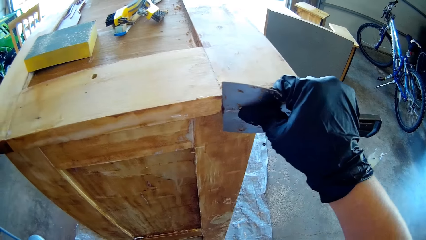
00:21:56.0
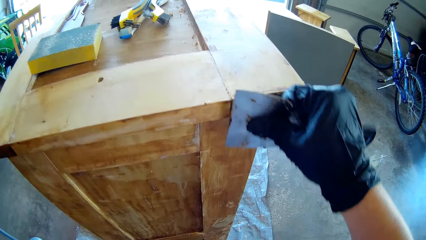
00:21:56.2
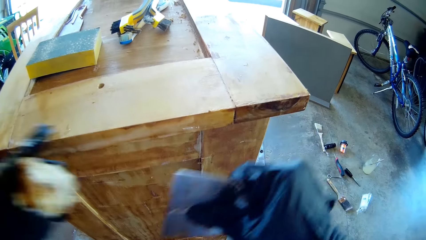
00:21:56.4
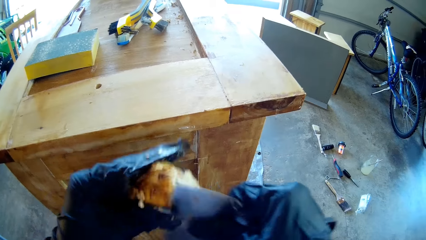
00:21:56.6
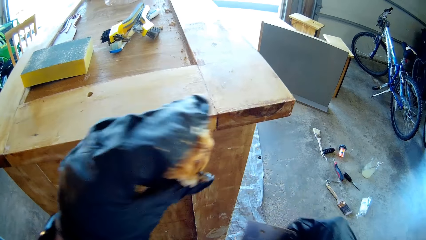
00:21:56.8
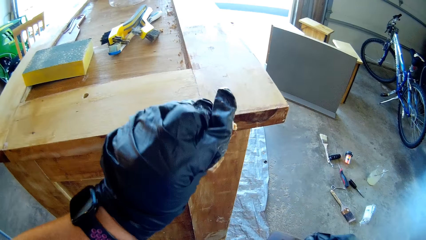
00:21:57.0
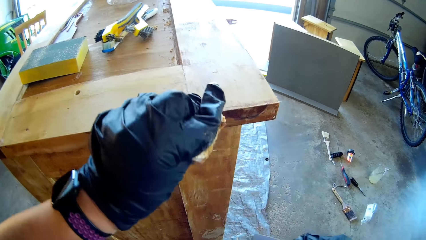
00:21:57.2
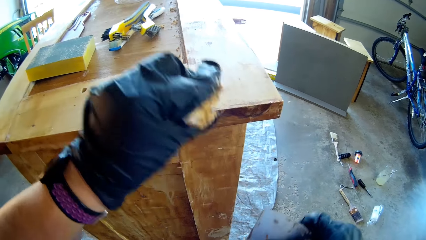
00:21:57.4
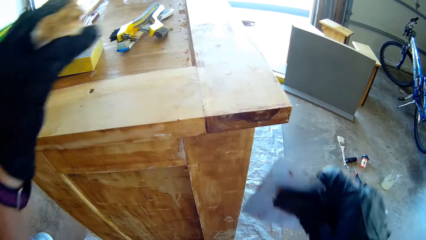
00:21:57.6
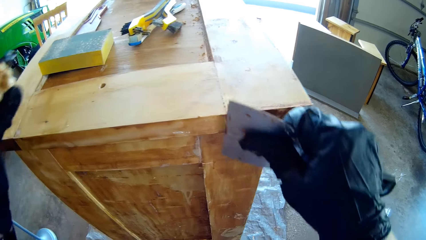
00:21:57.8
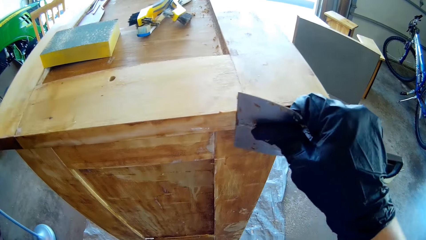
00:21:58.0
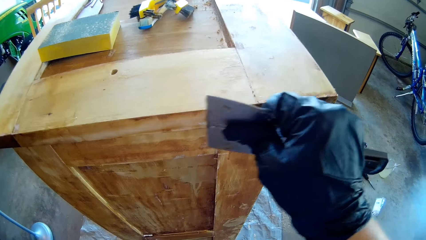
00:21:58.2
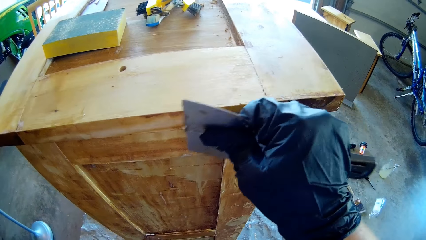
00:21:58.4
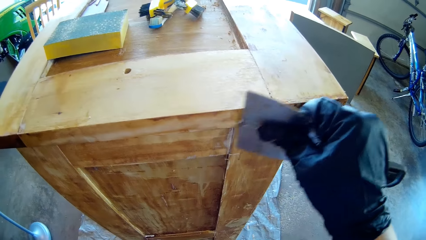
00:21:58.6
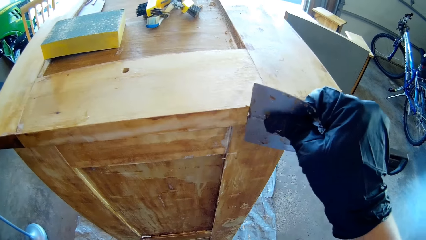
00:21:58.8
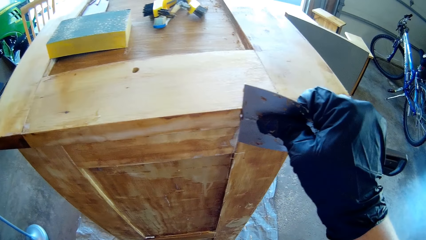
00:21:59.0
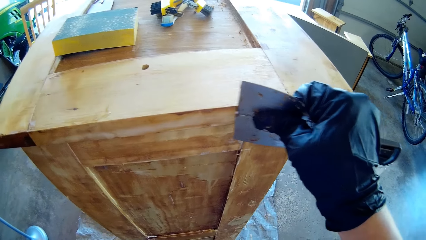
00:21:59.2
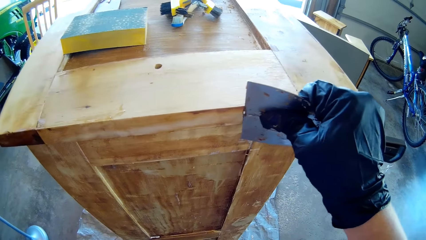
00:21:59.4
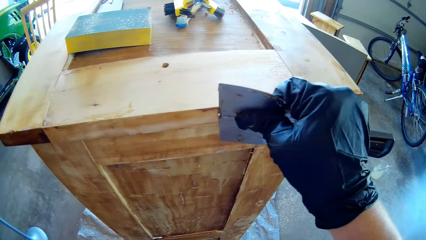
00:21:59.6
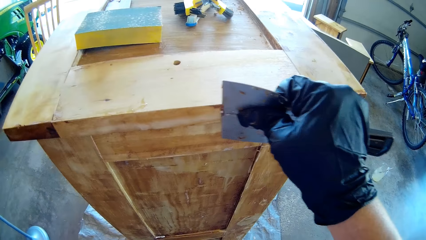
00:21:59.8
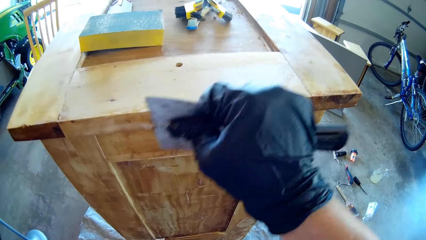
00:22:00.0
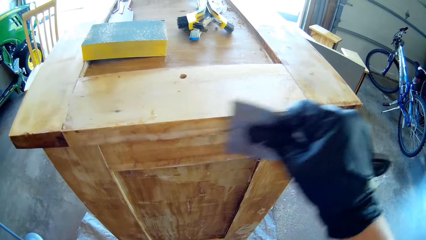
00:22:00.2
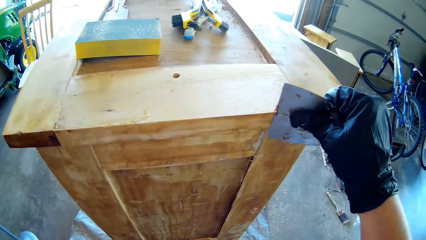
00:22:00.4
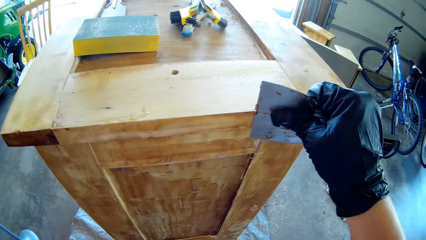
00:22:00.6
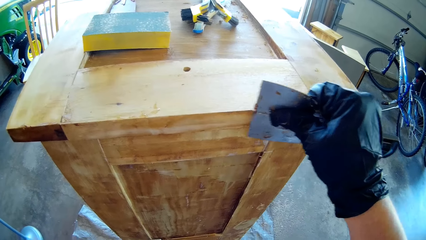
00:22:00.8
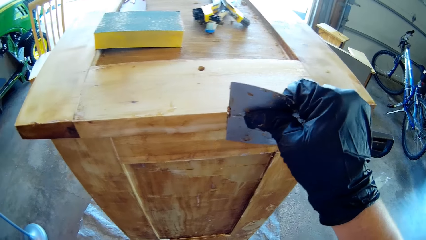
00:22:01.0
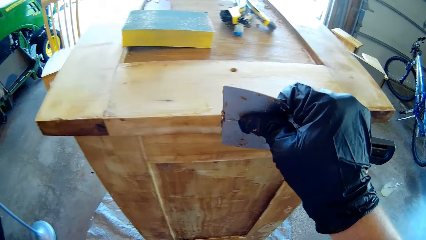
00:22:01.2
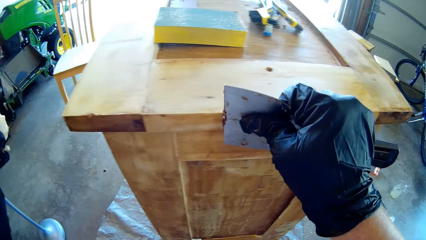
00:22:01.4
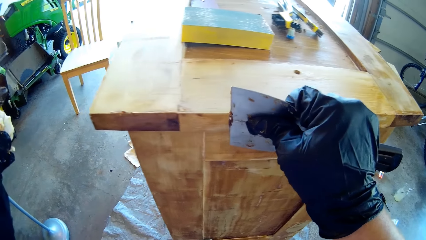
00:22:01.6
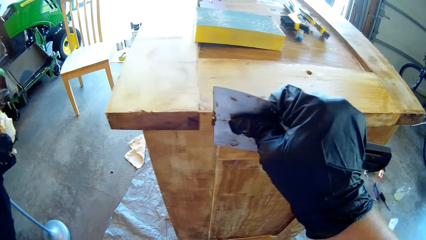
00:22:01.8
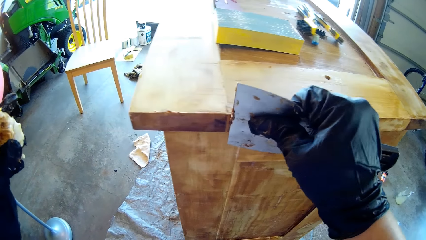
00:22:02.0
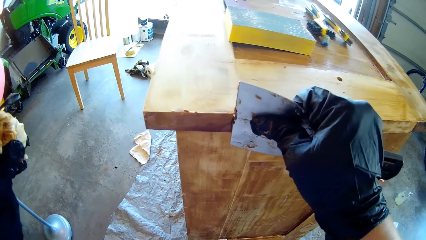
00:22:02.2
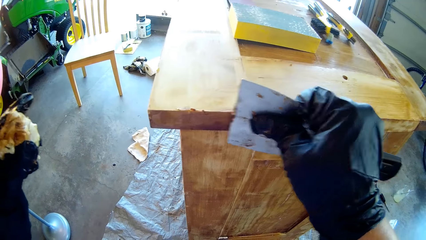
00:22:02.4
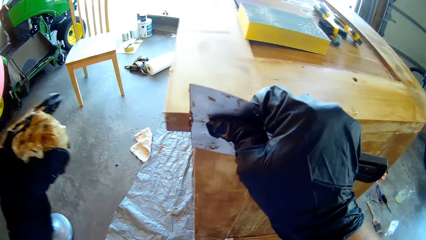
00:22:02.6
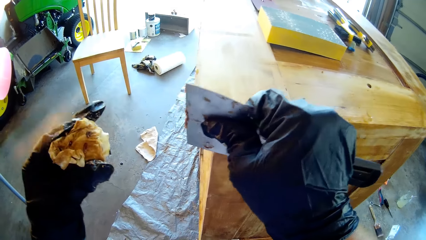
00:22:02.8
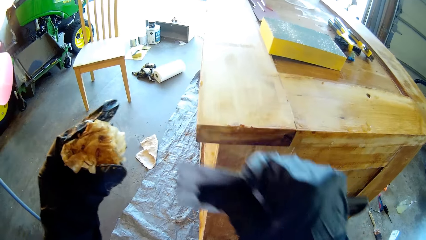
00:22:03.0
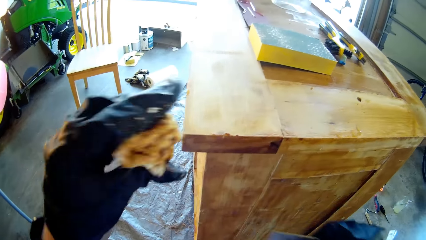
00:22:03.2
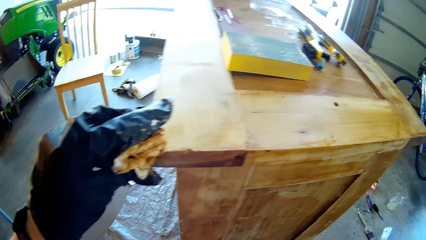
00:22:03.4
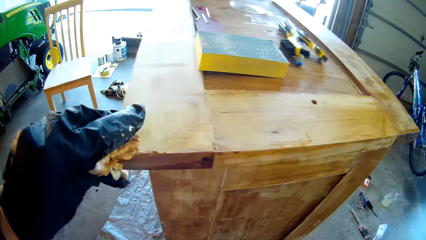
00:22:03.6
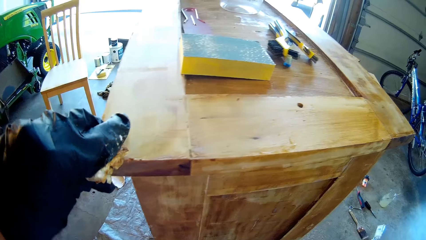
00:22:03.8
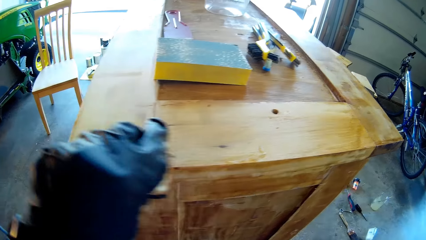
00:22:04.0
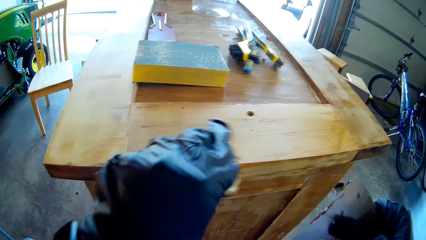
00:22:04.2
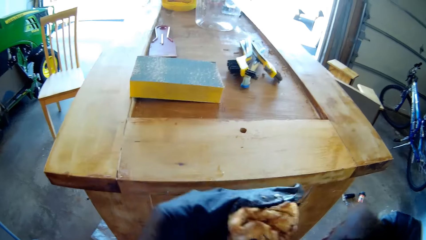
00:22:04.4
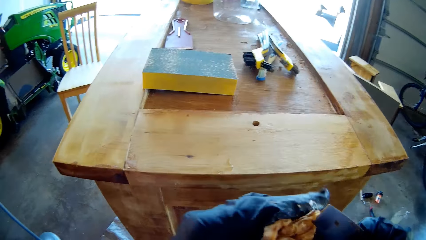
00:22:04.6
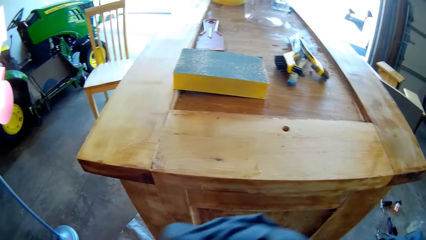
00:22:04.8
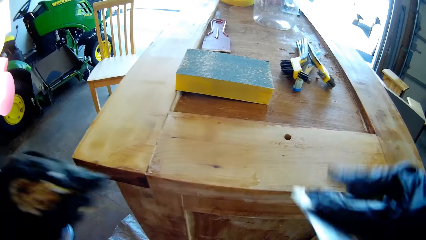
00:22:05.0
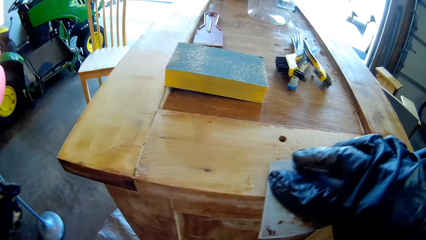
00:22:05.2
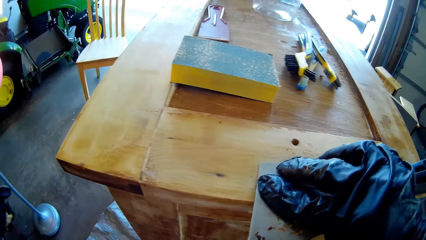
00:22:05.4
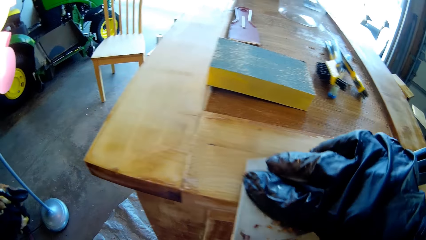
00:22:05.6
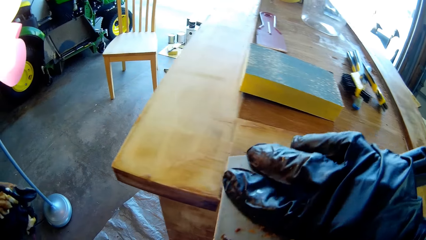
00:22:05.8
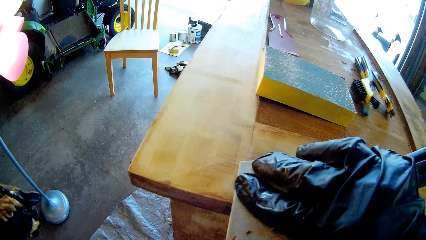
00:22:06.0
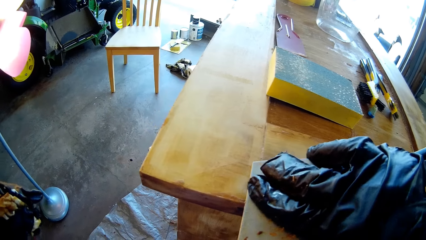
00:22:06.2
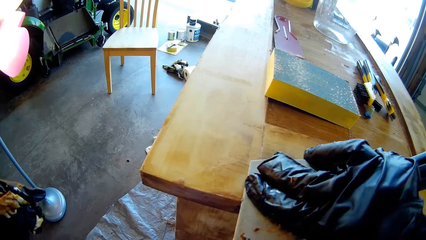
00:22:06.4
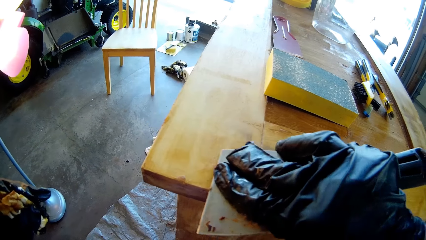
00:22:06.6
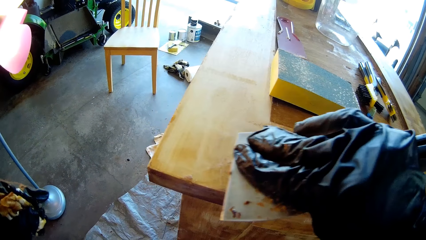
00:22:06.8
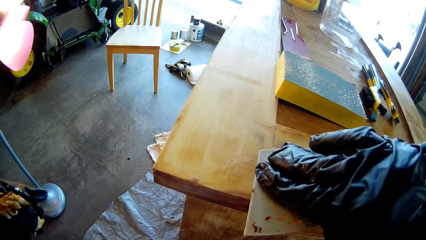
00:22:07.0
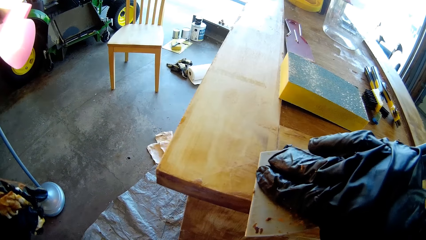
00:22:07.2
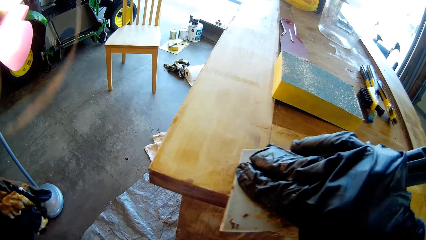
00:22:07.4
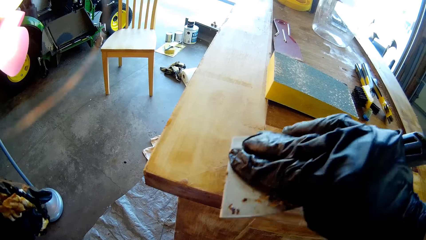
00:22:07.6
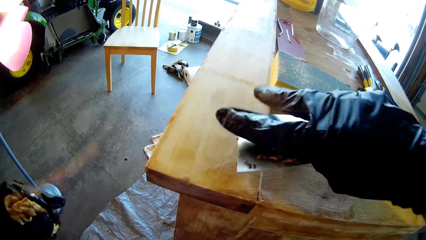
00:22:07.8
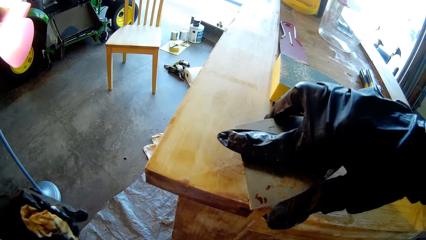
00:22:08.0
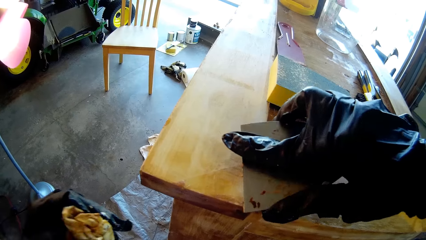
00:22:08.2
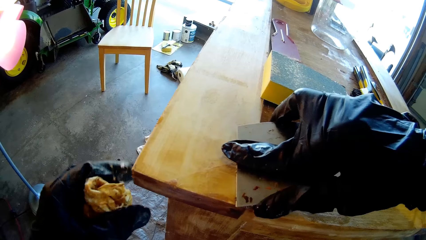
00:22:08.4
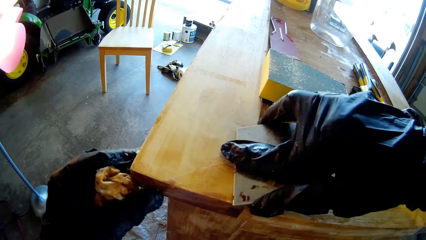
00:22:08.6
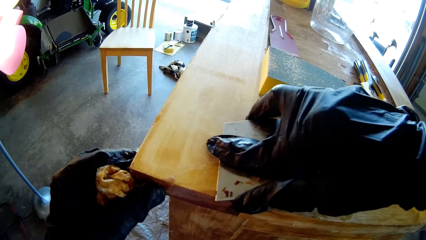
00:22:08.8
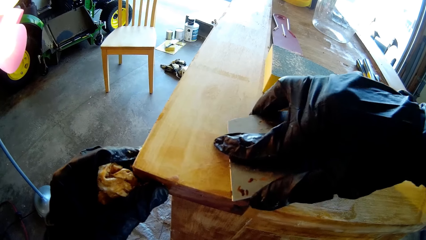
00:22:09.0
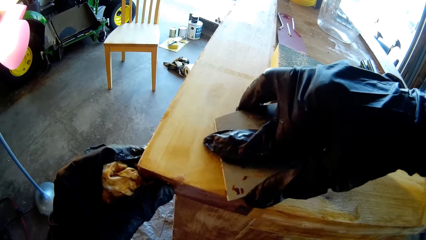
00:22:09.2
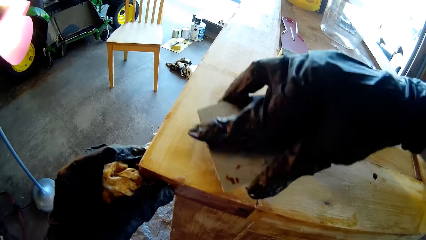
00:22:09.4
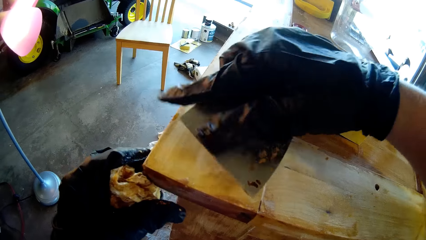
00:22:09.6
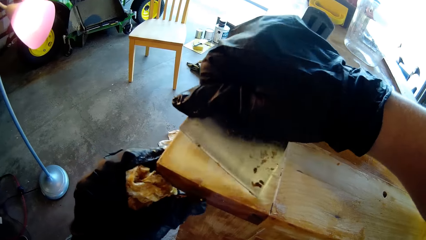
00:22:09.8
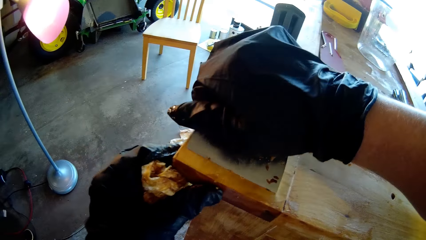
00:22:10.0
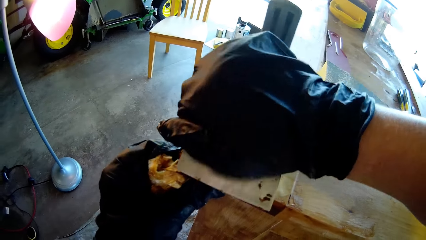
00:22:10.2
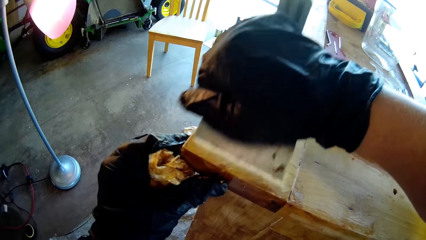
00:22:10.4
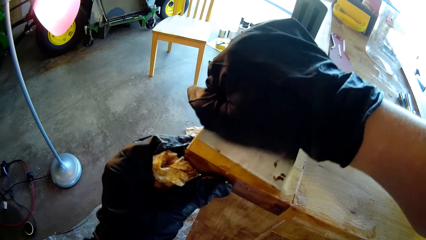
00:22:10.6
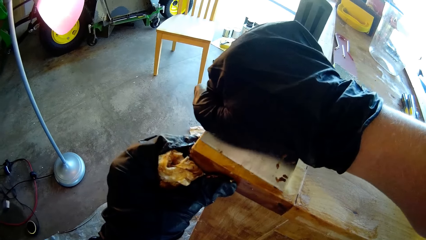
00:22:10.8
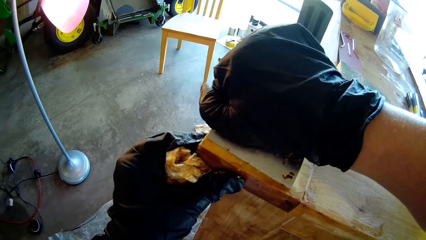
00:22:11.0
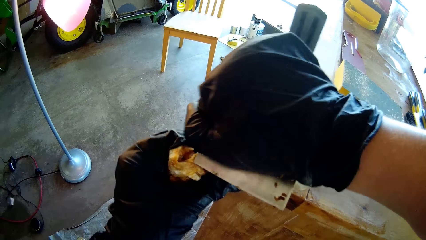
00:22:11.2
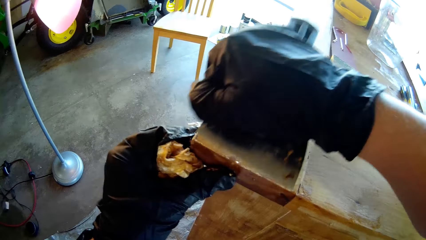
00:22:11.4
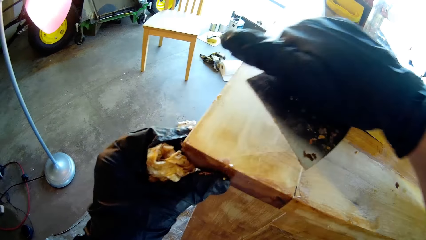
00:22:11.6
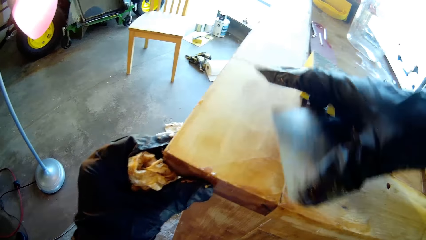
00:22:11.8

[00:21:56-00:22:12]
The camera wearer wipes the scraper. They wipe the wooden stand. They scrape the wooden stand with the scraper. They wipe the wooden stand with a cloth. They scrape the wooden stand with the scraper.
